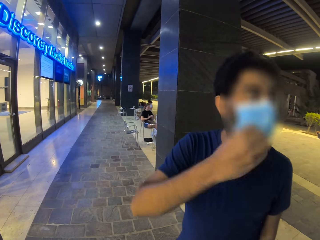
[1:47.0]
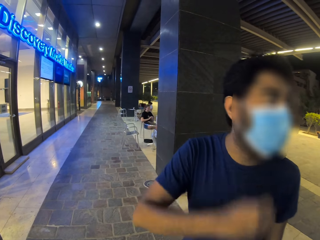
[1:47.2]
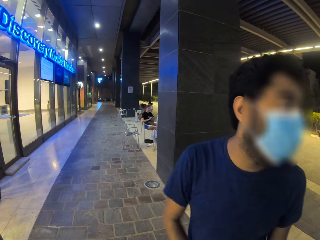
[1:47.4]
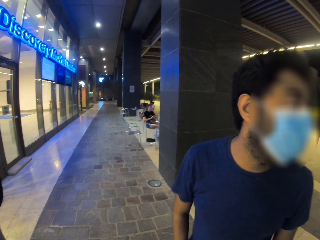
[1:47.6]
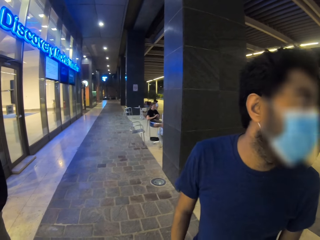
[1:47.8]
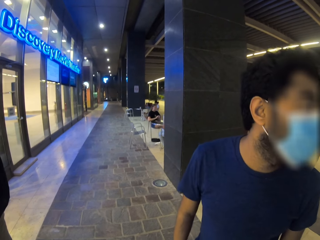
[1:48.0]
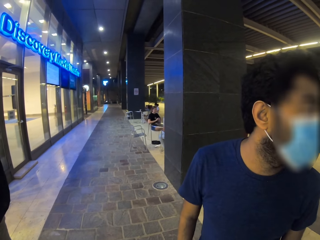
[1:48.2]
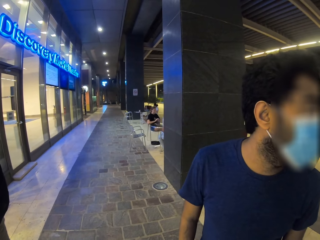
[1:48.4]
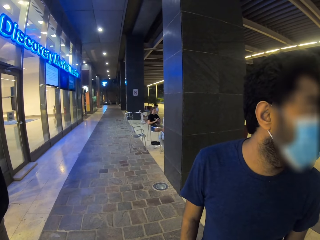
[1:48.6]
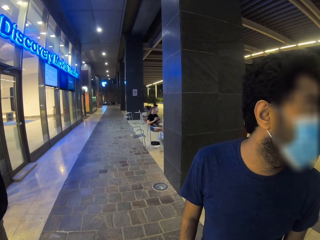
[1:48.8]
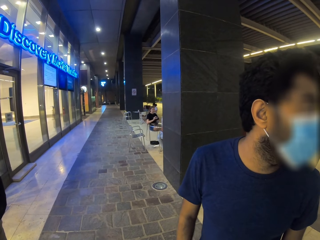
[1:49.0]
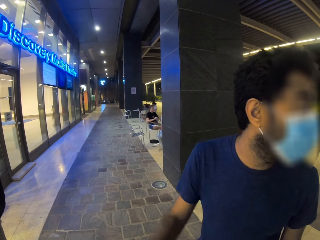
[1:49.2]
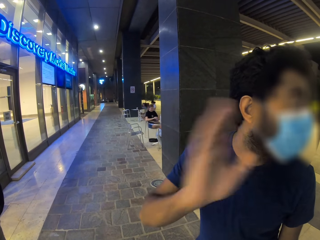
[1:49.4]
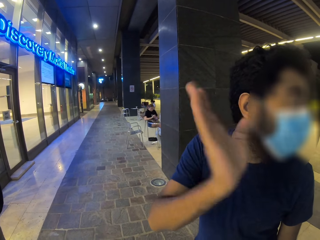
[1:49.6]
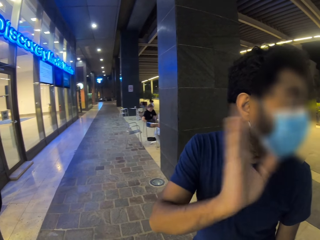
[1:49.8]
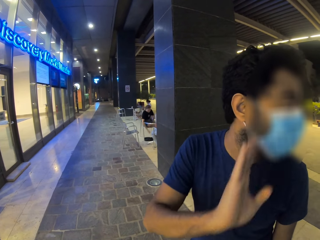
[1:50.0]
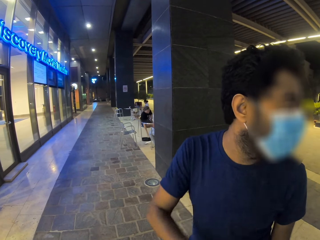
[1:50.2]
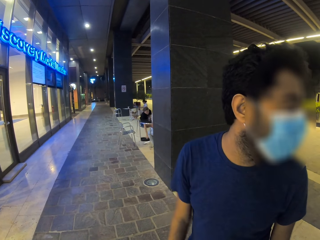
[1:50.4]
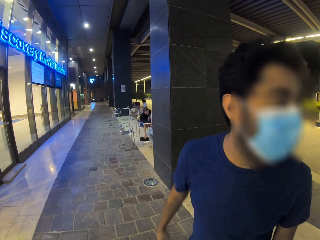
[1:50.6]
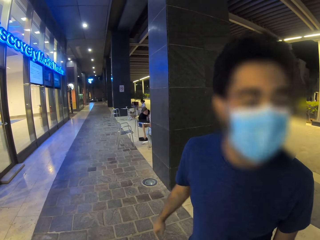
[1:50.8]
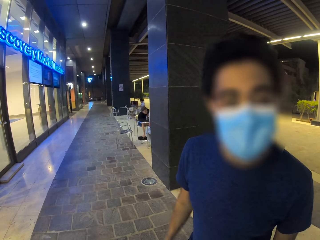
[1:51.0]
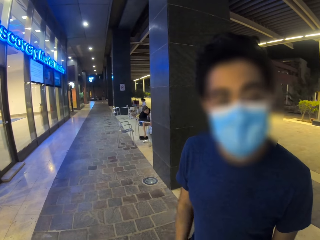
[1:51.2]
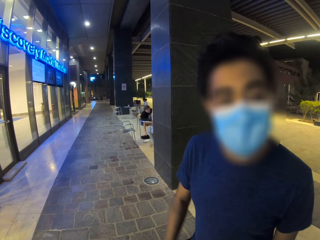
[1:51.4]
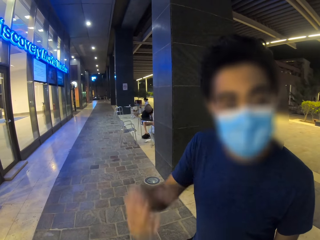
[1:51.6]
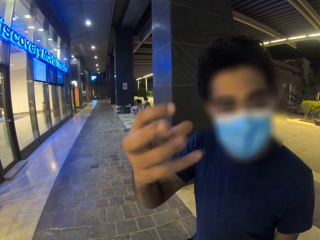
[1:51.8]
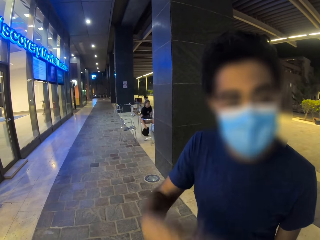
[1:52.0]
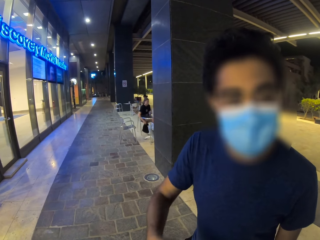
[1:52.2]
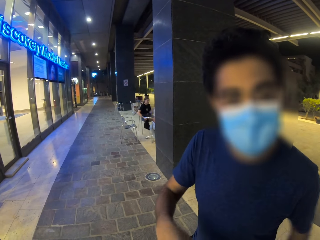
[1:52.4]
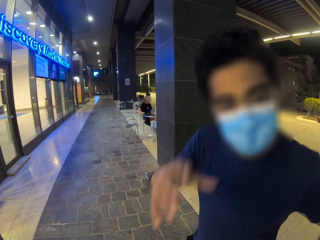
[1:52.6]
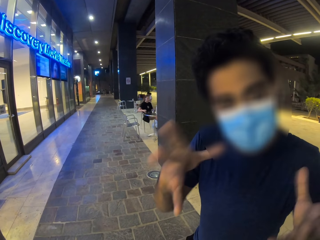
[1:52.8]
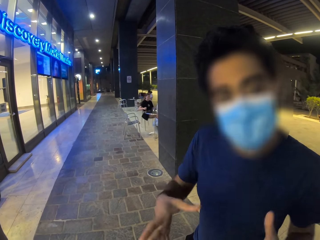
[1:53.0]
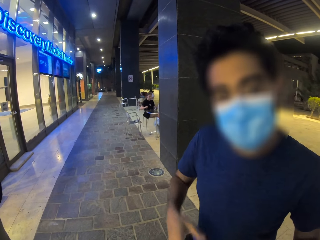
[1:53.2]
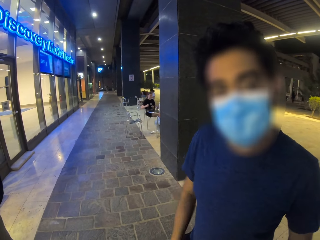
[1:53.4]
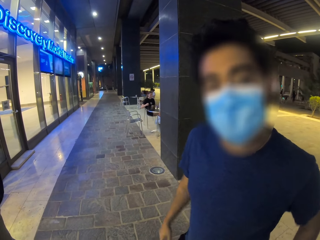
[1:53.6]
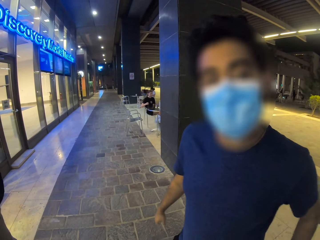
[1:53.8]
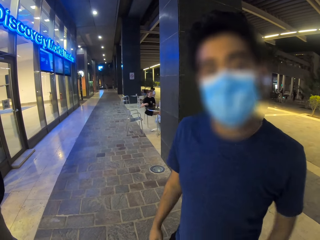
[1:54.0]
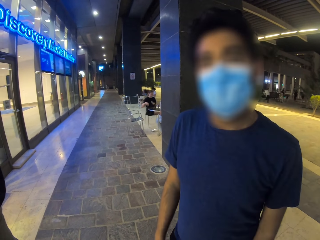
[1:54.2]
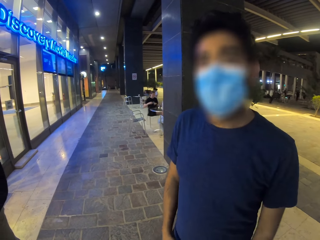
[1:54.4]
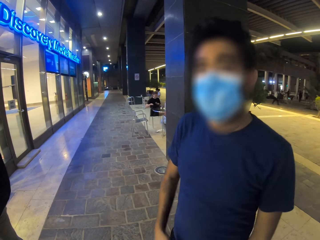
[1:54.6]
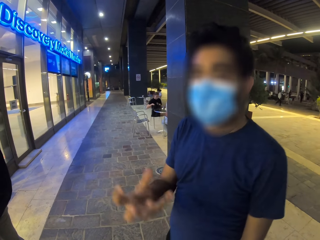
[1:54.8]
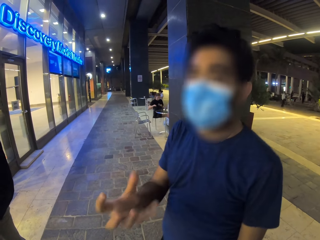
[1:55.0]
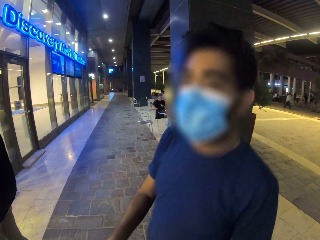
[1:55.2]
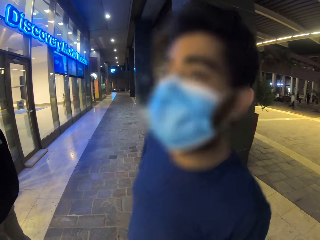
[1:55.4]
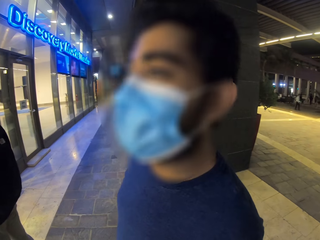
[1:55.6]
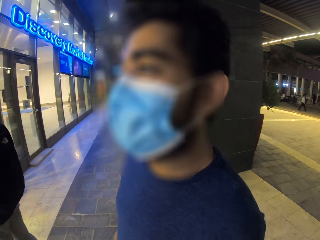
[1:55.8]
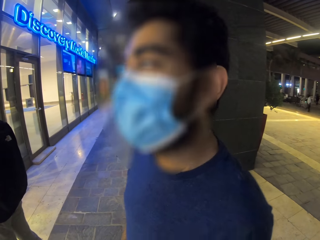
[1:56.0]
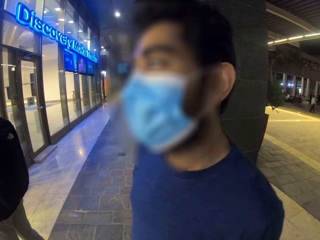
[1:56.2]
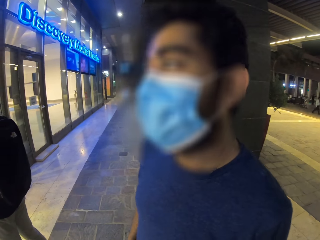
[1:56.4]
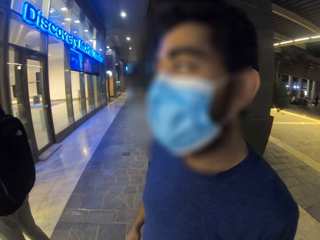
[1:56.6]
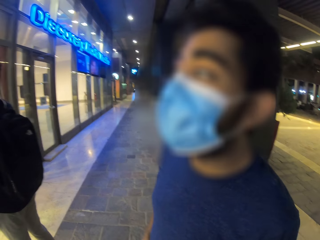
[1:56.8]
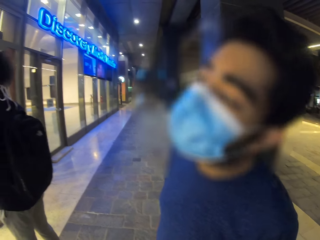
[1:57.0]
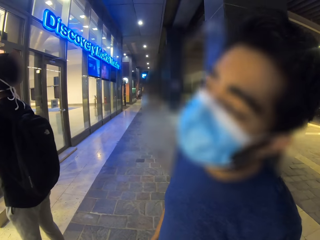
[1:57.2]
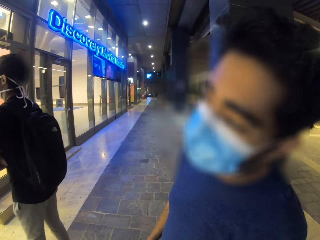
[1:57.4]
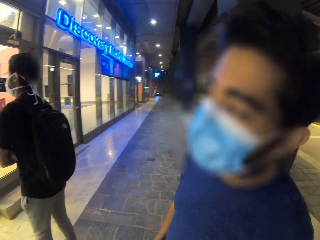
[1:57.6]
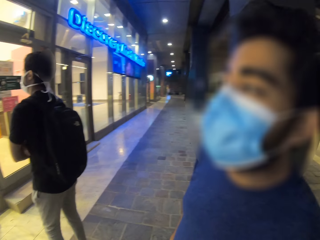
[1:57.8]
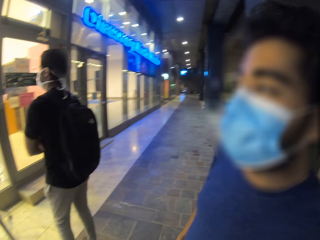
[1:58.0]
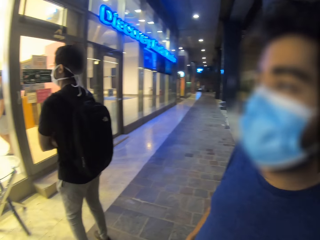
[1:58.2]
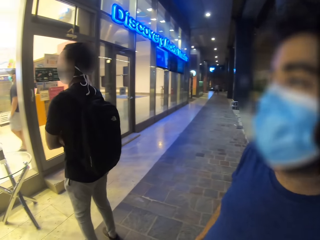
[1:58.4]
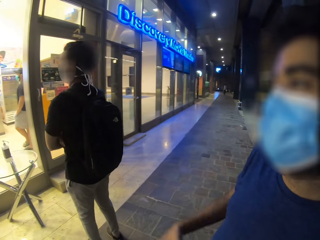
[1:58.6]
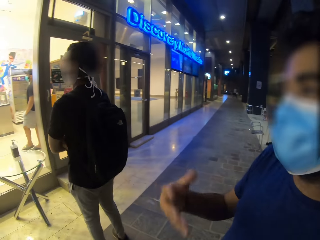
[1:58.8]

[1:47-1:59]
A person waves his hand. The camera wearer dialogues with the person. He spreads his hands. Another person stands in the building.

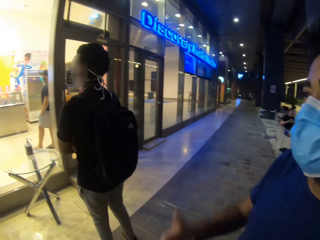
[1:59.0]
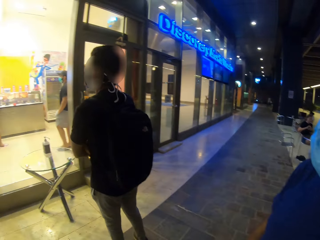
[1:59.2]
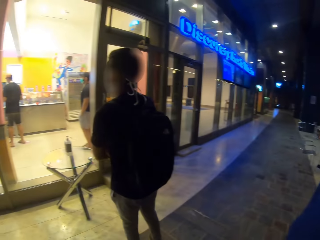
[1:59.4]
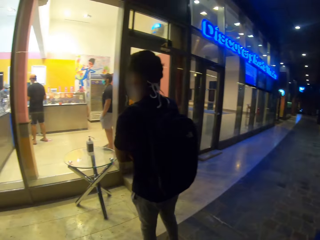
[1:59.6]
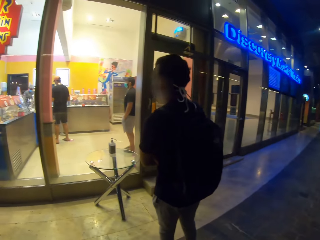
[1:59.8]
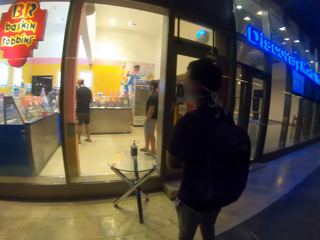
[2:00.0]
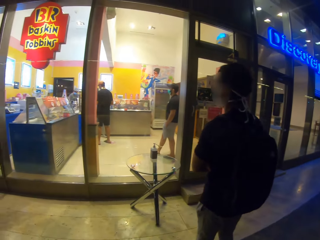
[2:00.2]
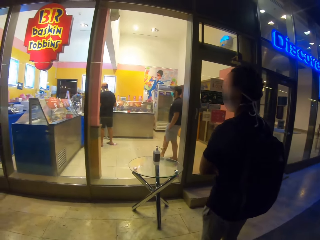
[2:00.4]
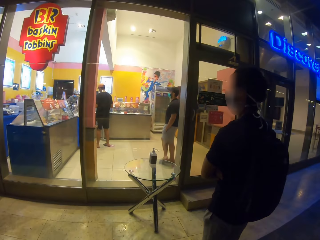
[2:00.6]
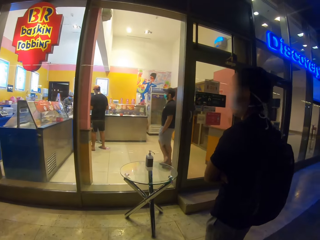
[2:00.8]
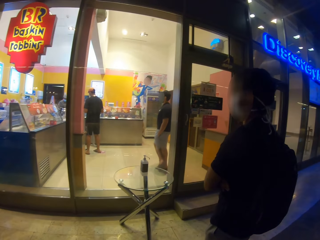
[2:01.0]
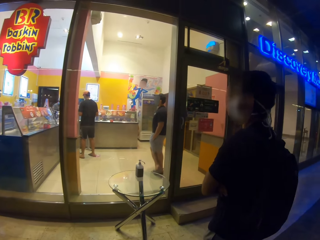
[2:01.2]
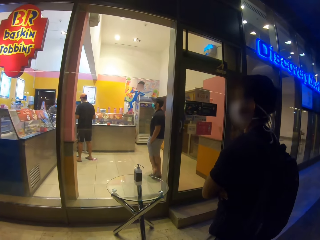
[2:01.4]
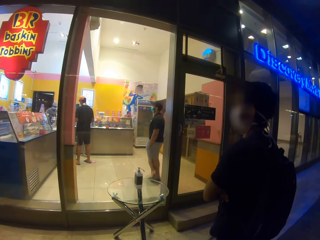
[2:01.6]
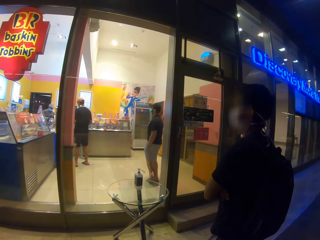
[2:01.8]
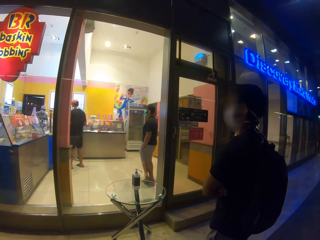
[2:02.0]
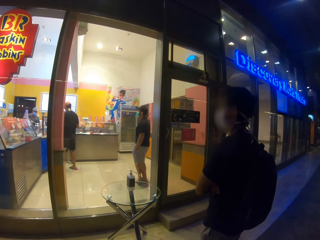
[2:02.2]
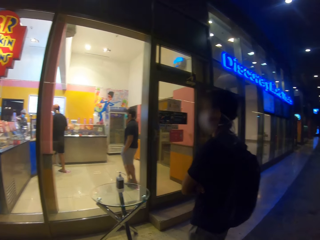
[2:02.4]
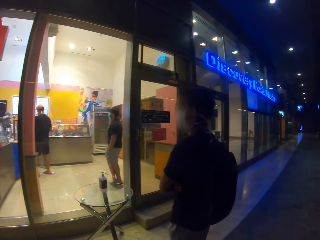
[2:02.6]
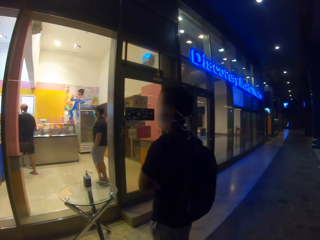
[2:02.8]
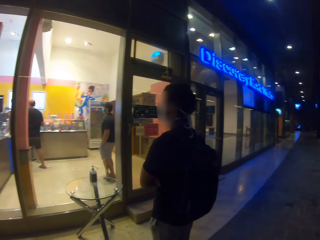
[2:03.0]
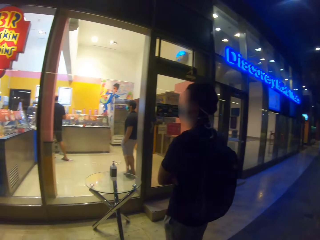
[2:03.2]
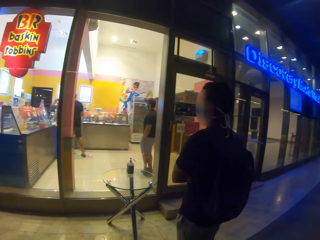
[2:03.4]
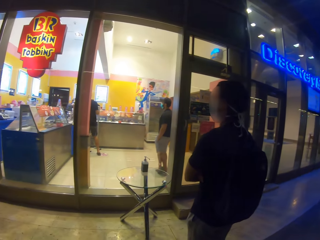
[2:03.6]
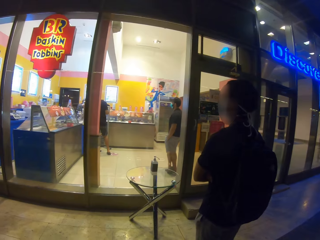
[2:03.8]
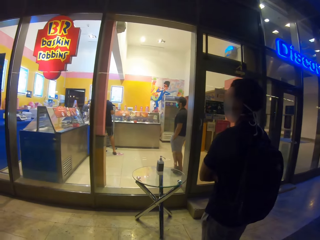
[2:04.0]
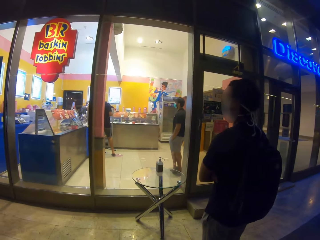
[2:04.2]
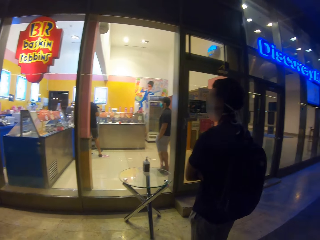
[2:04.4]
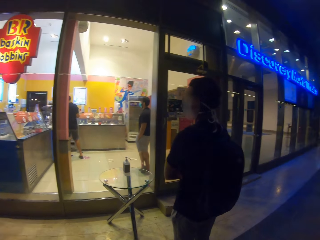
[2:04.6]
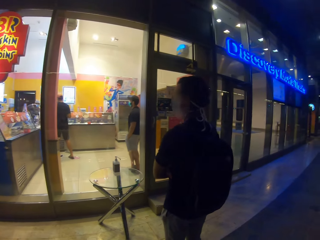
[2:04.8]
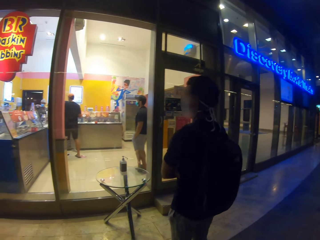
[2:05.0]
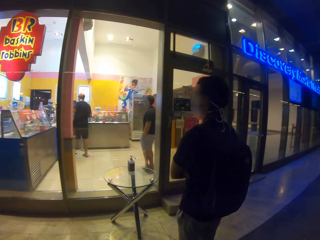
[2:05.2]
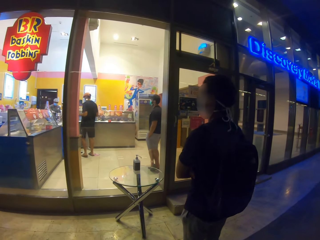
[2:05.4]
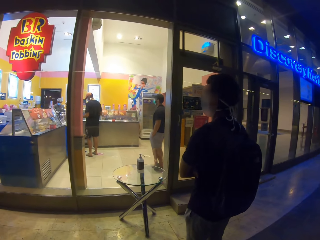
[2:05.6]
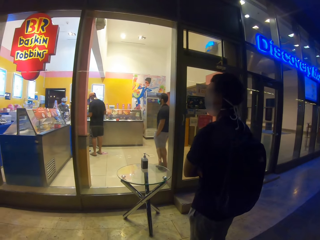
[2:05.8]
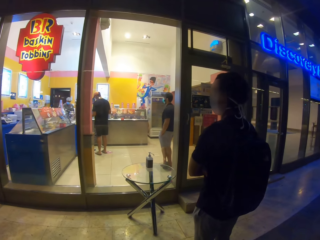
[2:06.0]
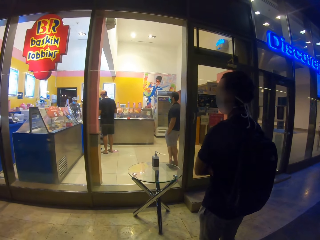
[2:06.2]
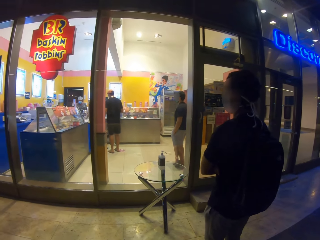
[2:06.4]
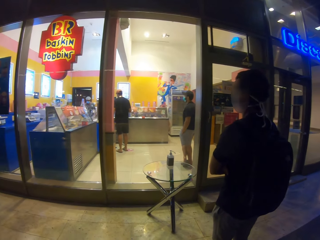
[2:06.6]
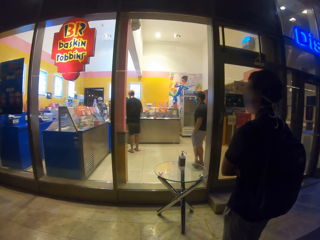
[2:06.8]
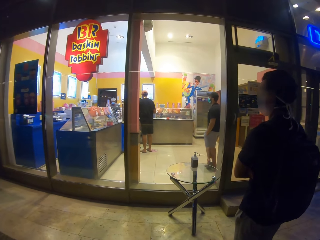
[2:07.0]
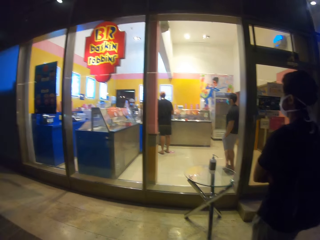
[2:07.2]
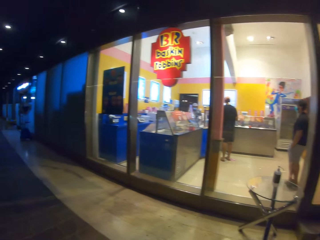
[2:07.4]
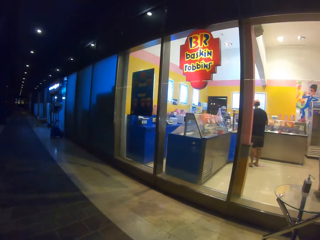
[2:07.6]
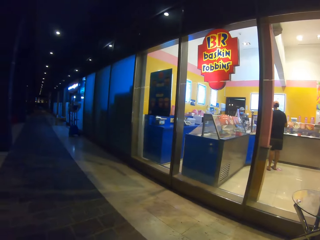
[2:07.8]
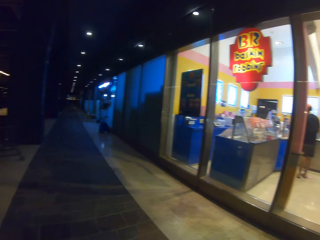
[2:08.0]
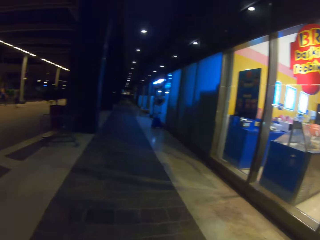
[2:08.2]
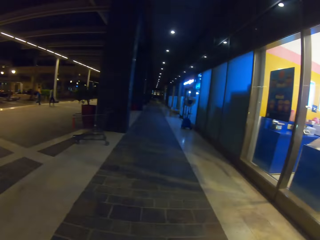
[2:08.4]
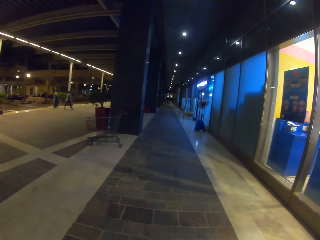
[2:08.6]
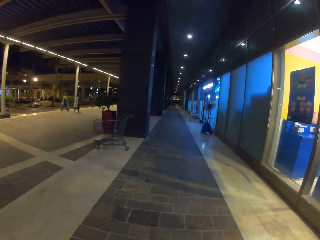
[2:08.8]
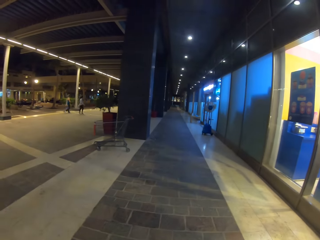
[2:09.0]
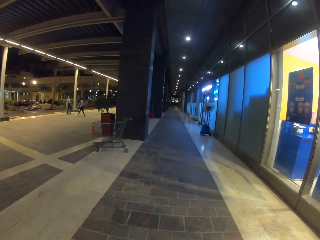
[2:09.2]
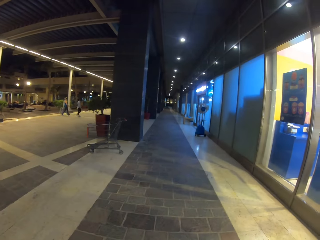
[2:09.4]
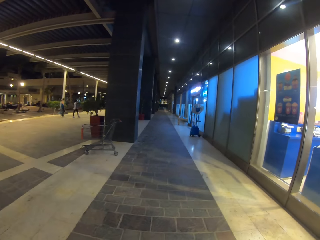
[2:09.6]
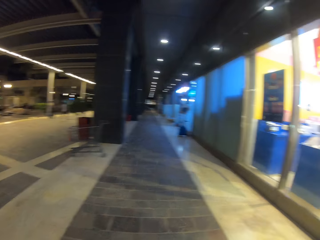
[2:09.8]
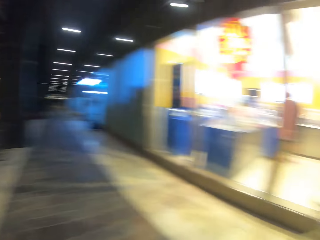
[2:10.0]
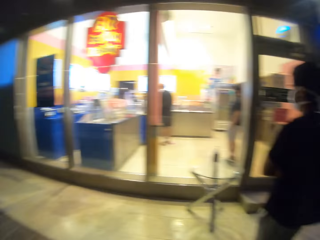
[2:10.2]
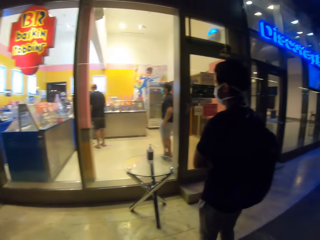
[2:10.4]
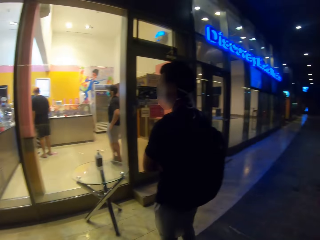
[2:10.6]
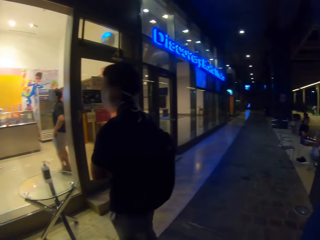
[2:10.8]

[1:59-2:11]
The camera wearer looks around.
